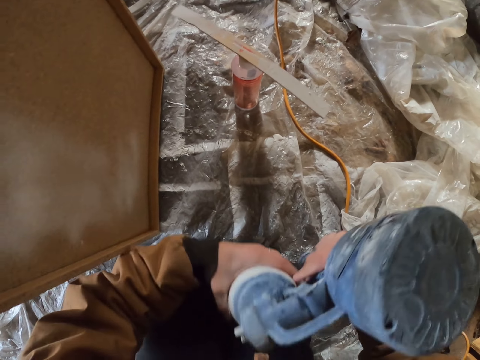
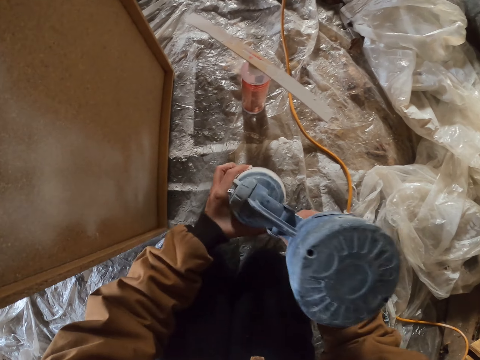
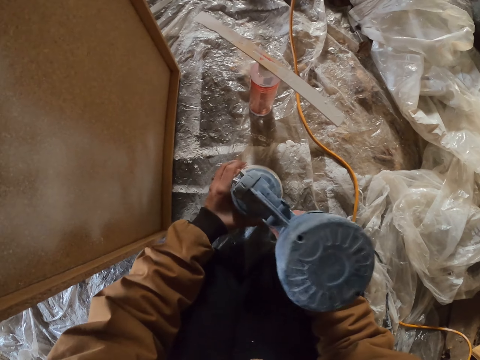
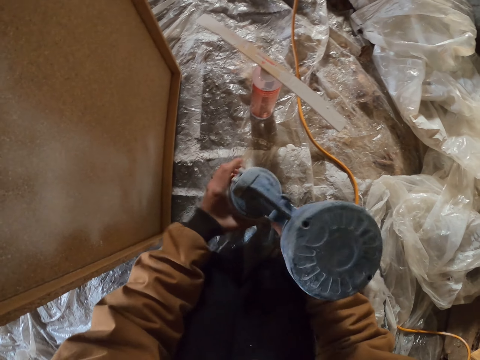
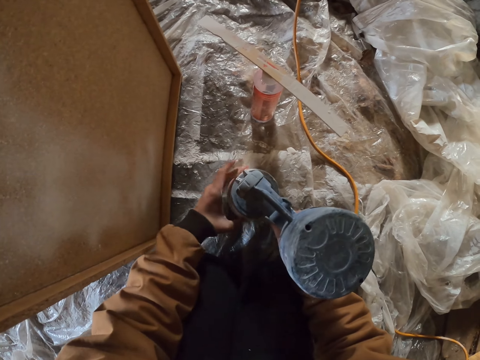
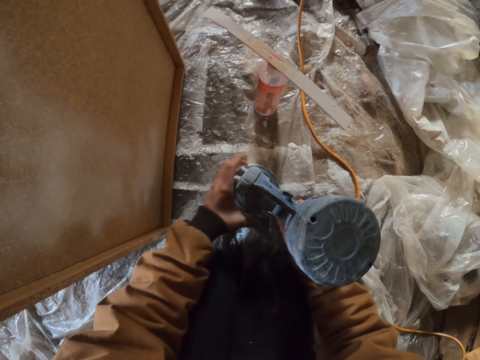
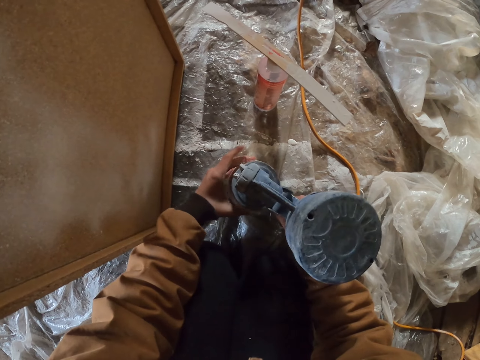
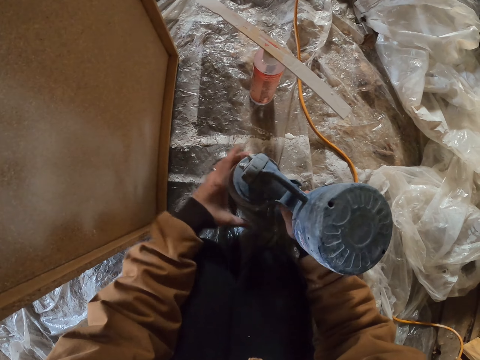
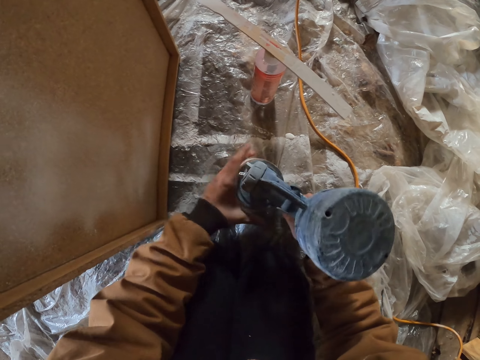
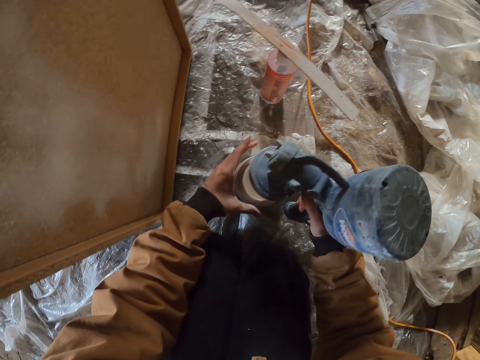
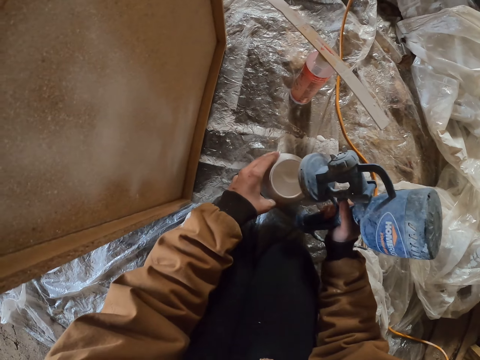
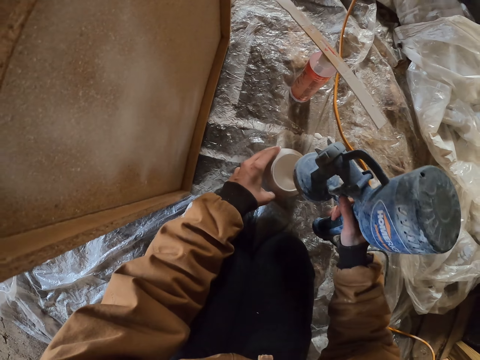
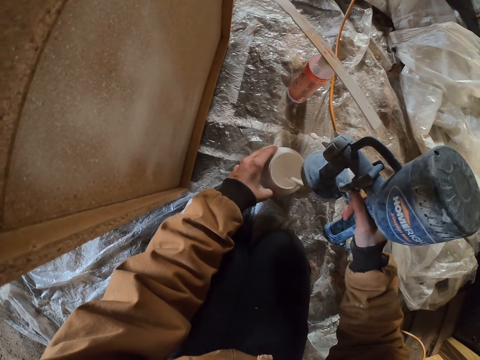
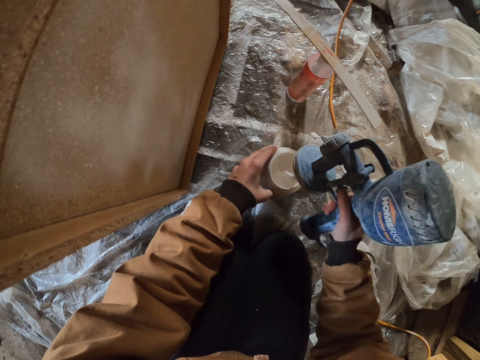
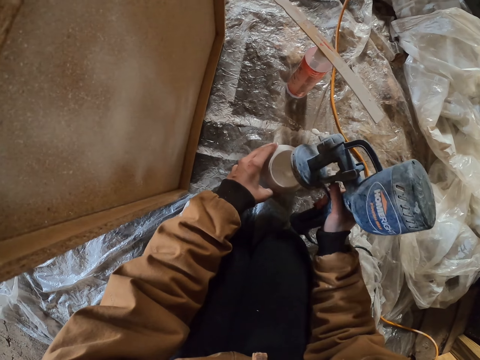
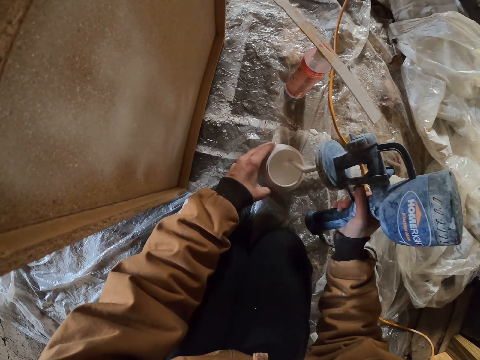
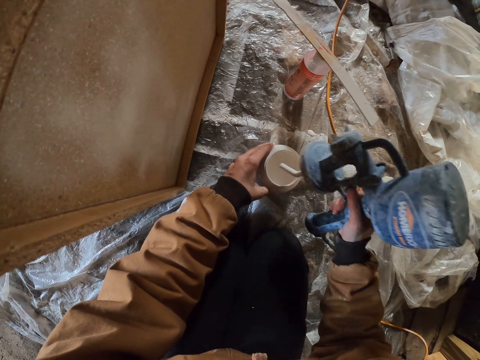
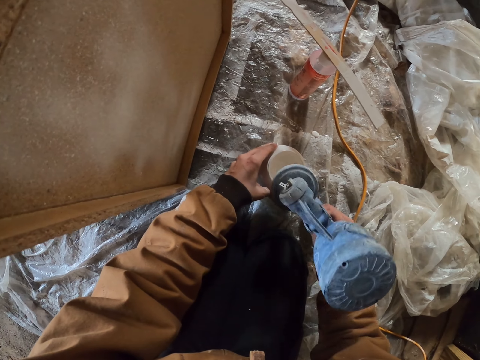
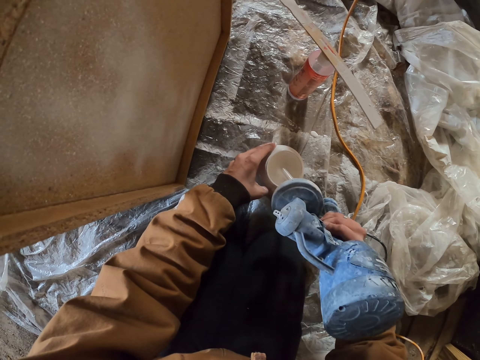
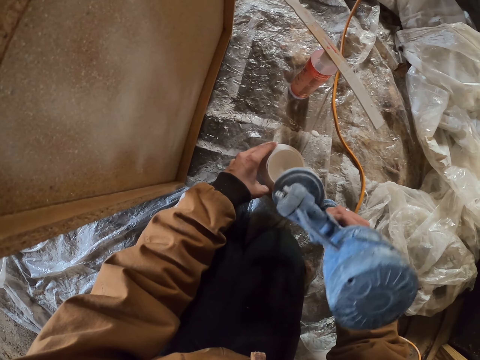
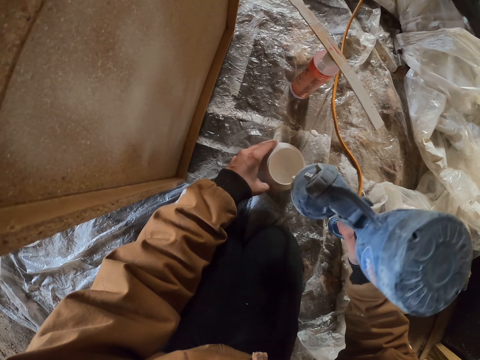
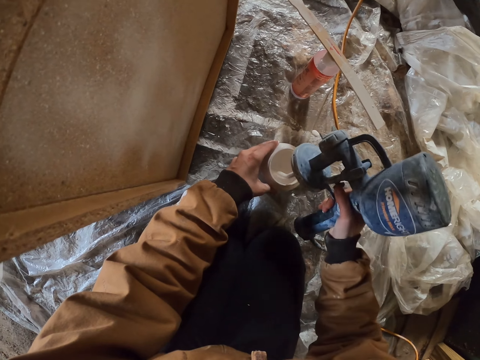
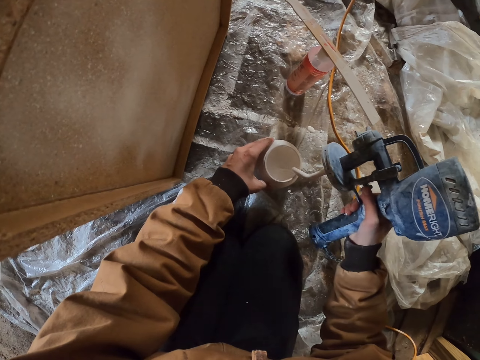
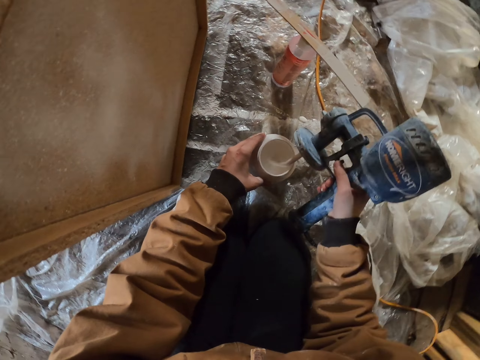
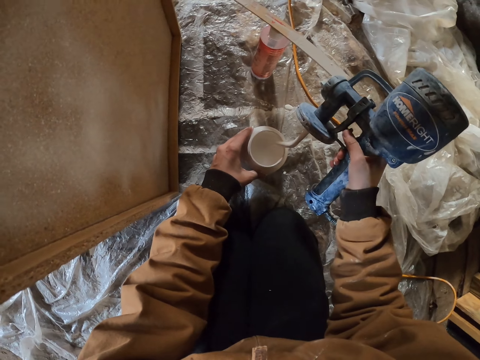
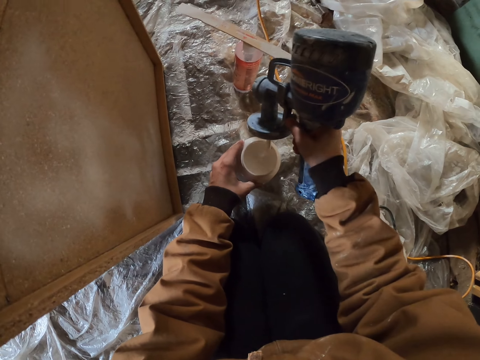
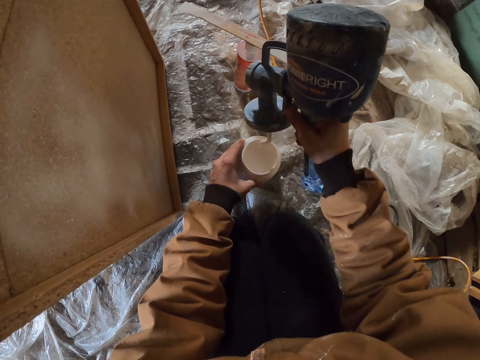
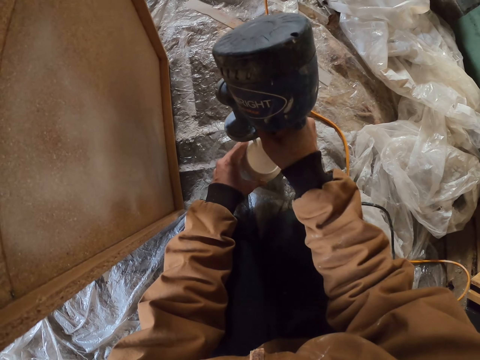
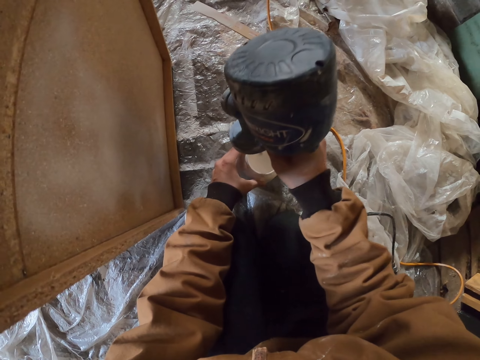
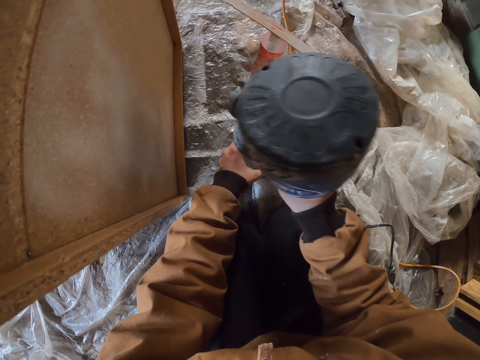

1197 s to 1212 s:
The camera wearer removes excess paint.

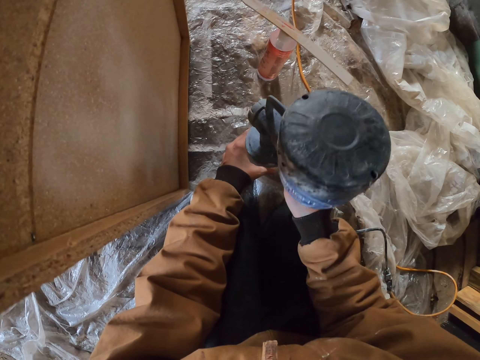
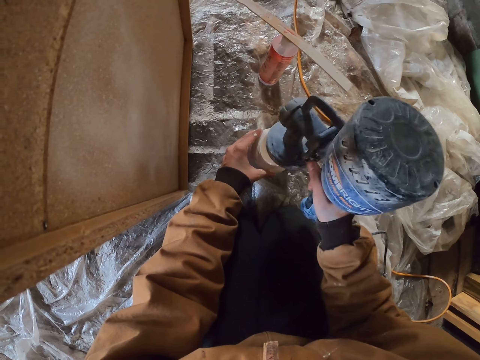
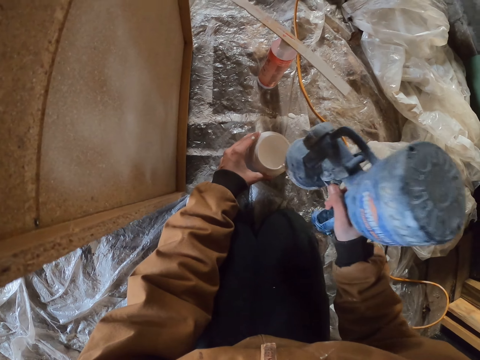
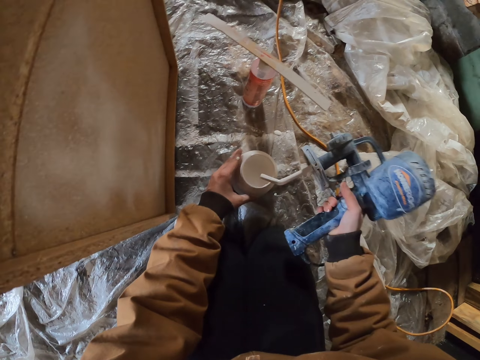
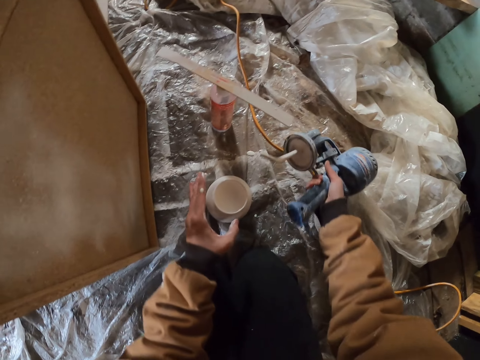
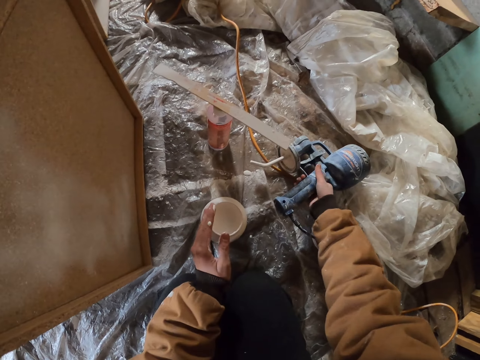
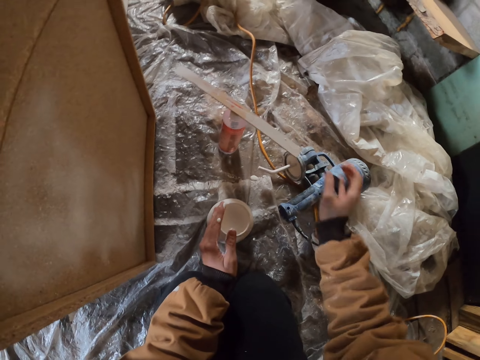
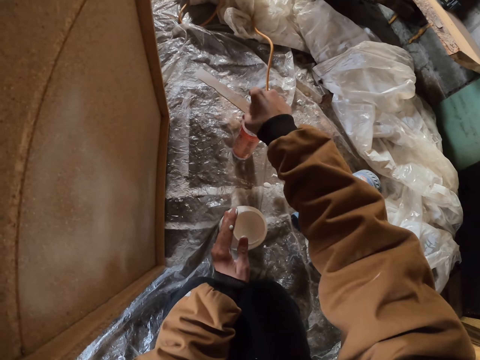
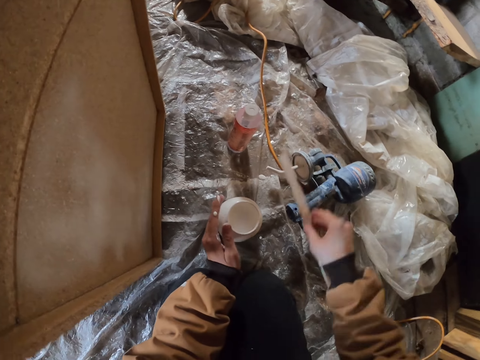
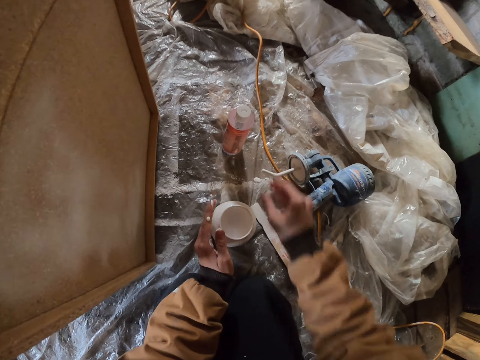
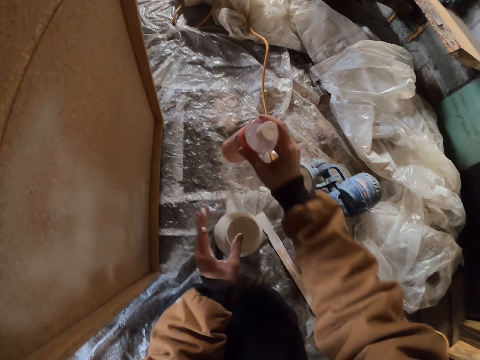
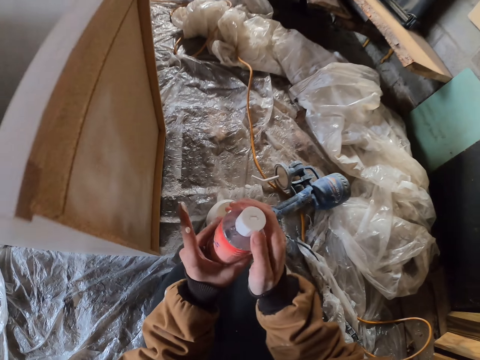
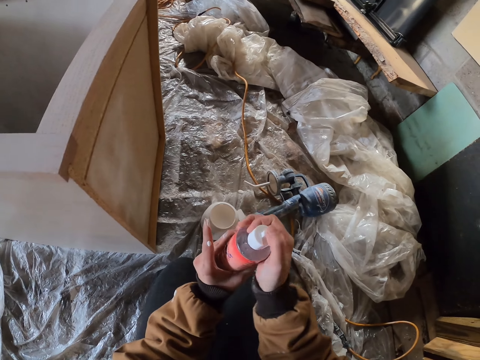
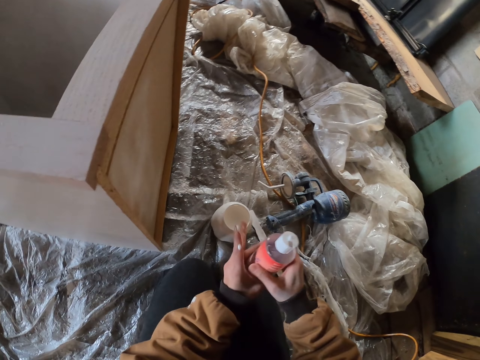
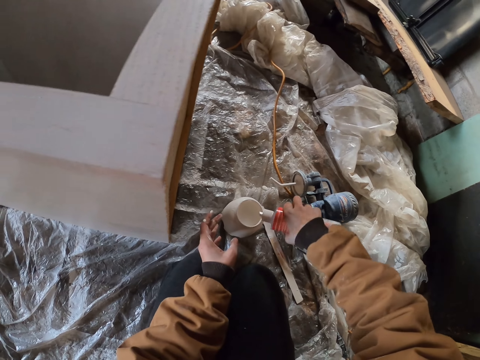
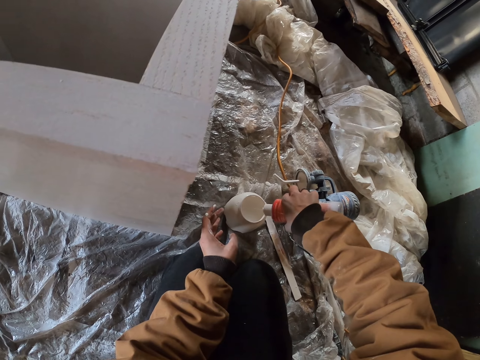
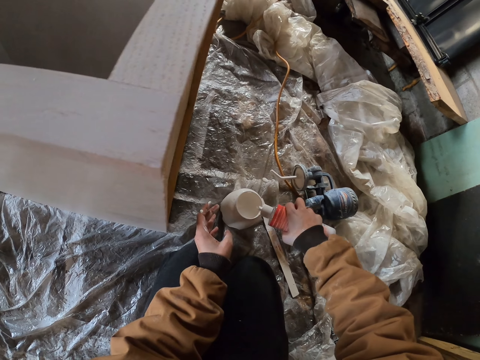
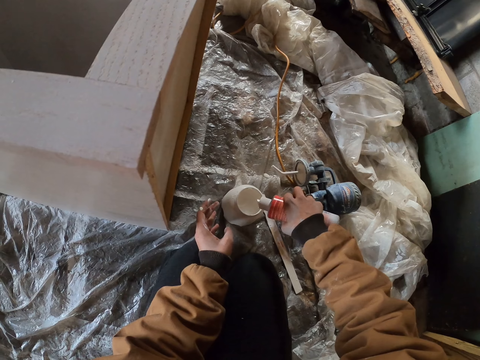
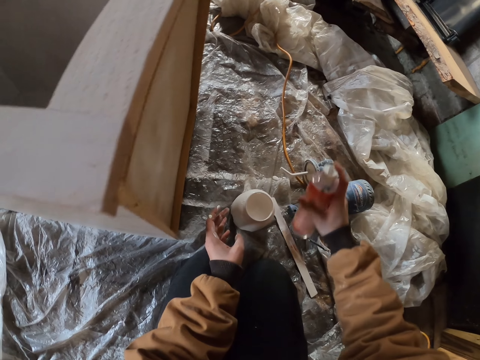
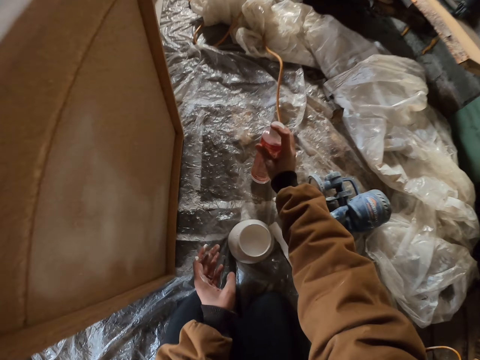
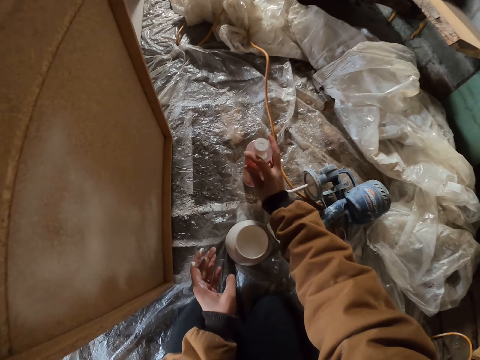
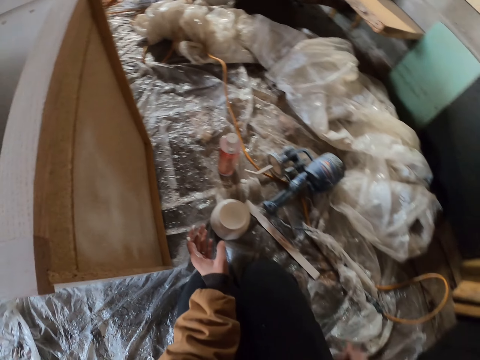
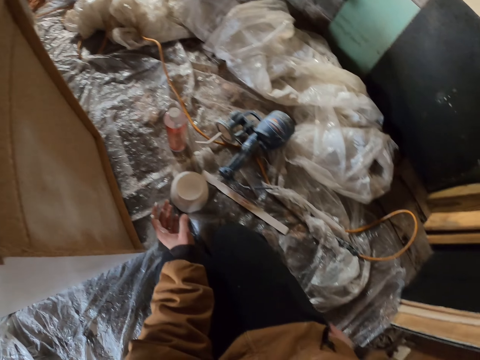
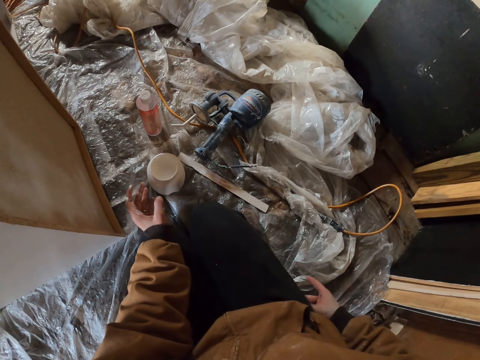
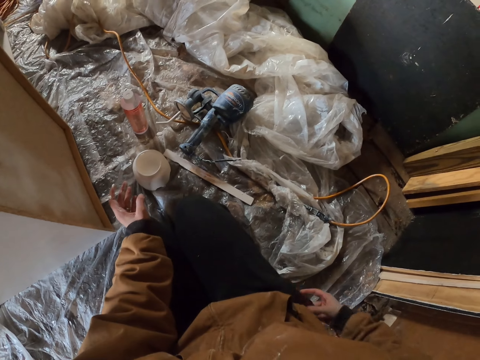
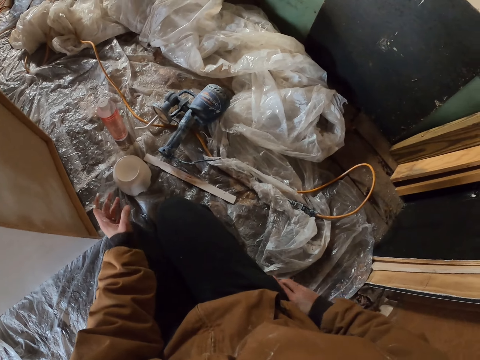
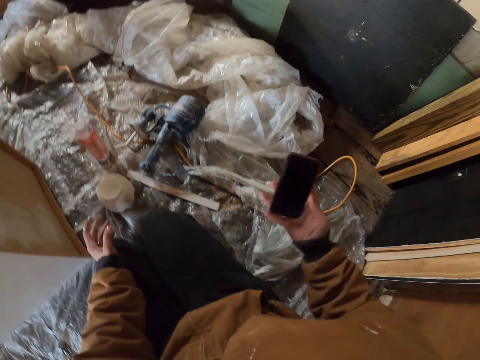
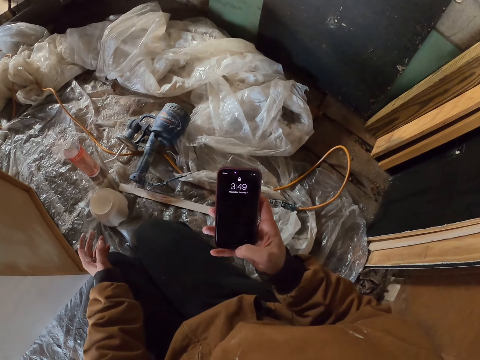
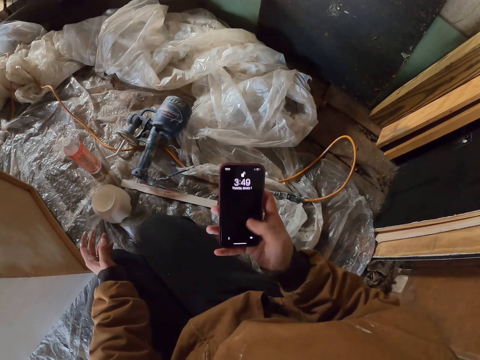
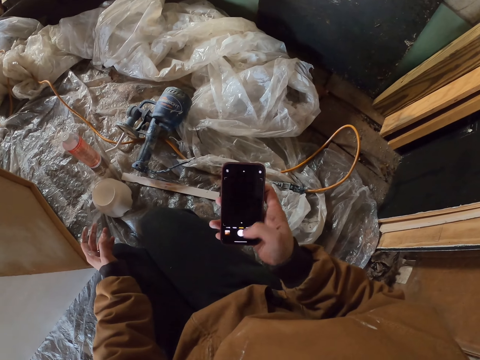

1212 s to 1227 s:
The camera wearer puts the spray gun down. They put the drilling machine on the floor. They move a piece of wood from the floor. They pick up a tube container from the floor. They open the tube container. They put liquid in the painting container. They put the tube container down. They move the hand. They take a mobile phone from the pocket. They scroll the mobile phone. They operate the mobile phone.
